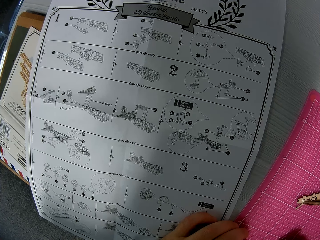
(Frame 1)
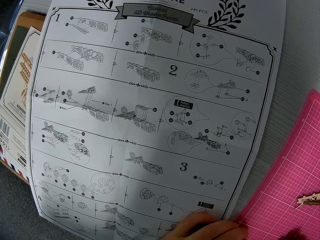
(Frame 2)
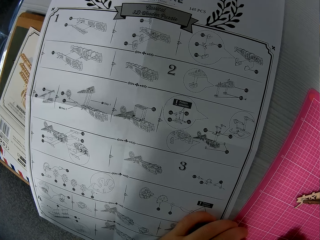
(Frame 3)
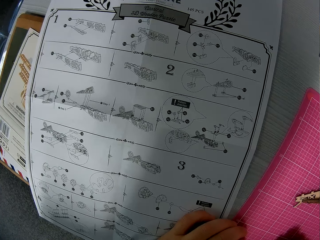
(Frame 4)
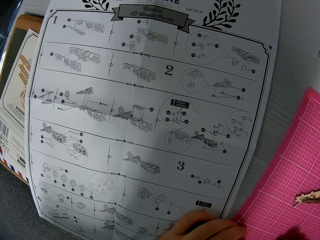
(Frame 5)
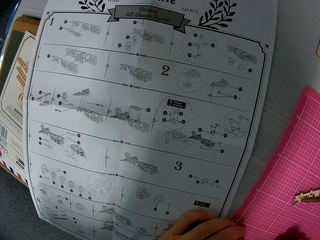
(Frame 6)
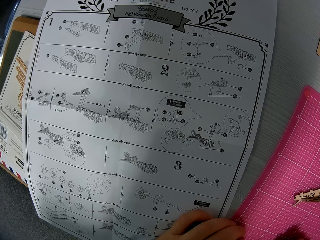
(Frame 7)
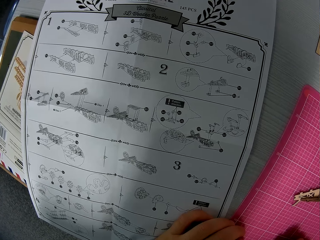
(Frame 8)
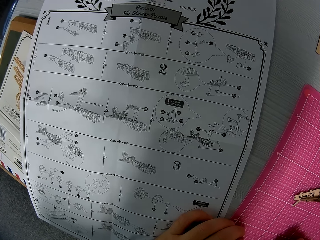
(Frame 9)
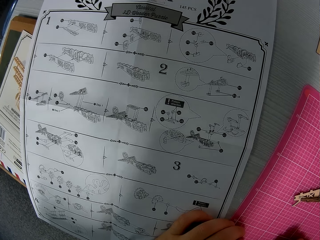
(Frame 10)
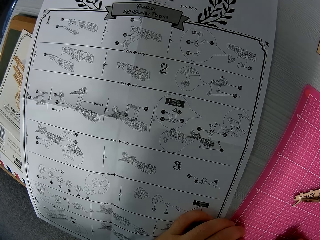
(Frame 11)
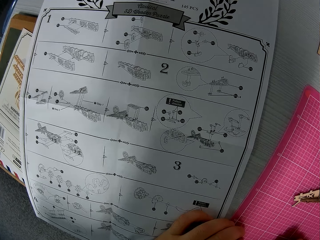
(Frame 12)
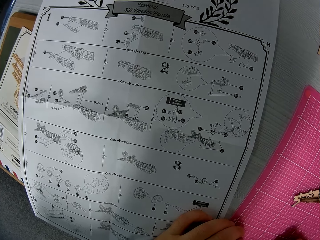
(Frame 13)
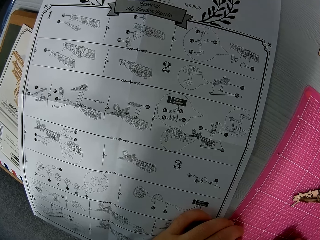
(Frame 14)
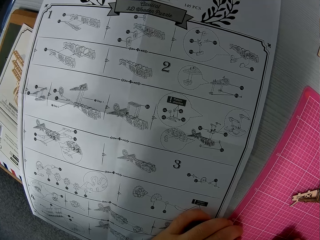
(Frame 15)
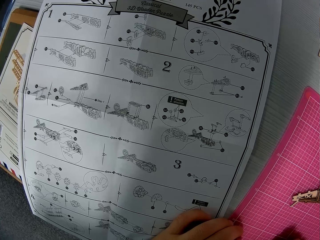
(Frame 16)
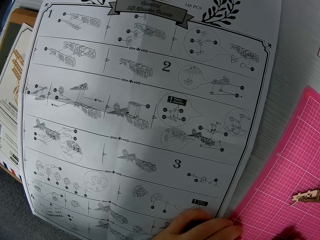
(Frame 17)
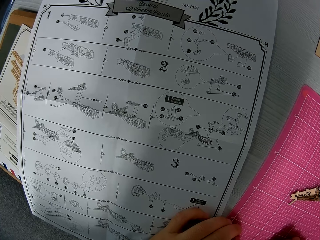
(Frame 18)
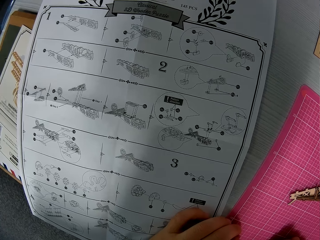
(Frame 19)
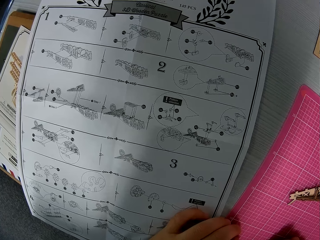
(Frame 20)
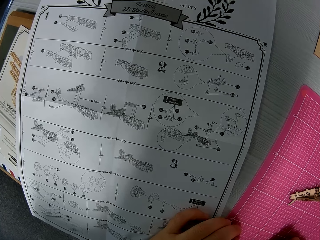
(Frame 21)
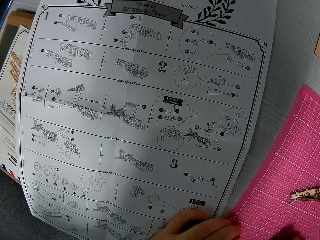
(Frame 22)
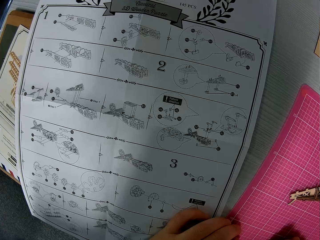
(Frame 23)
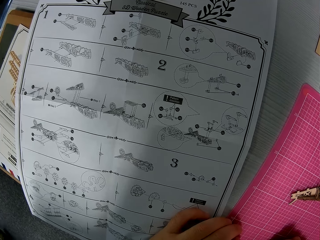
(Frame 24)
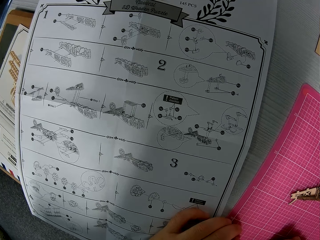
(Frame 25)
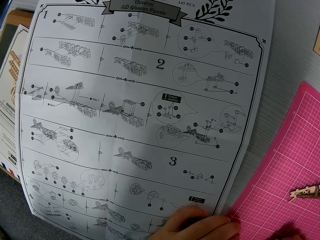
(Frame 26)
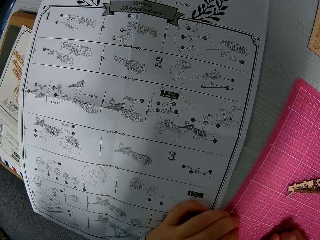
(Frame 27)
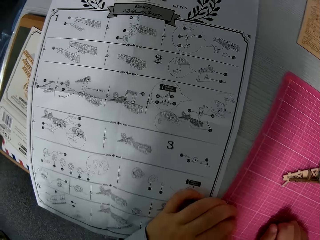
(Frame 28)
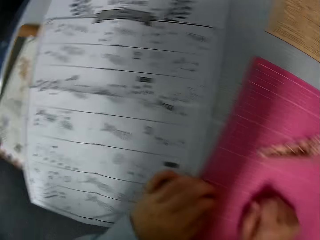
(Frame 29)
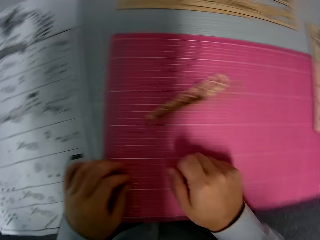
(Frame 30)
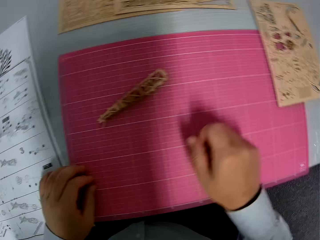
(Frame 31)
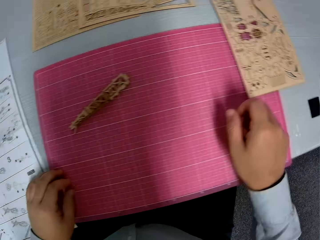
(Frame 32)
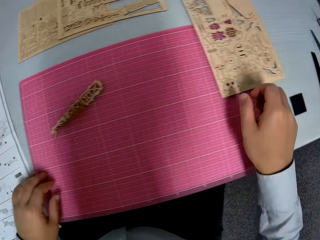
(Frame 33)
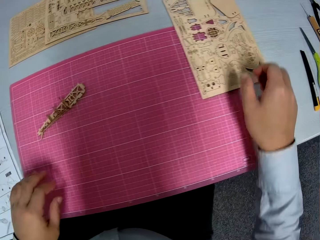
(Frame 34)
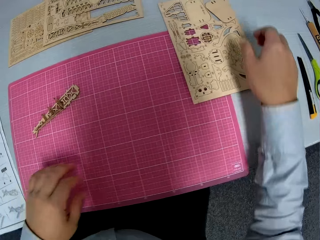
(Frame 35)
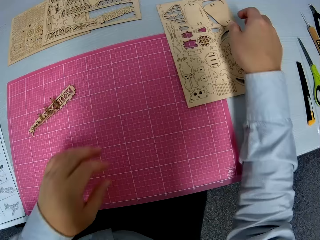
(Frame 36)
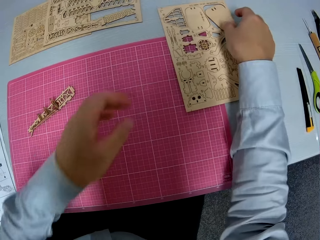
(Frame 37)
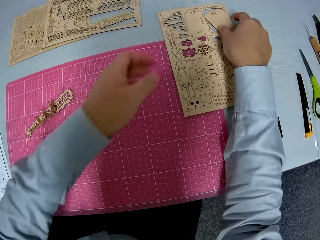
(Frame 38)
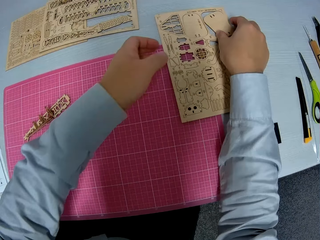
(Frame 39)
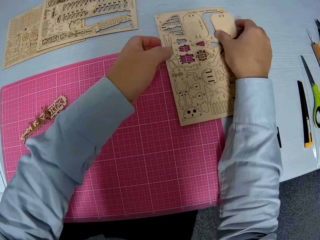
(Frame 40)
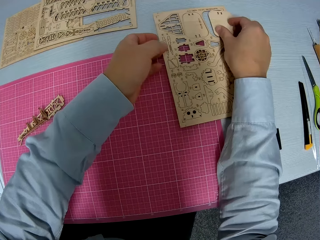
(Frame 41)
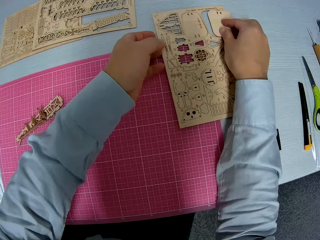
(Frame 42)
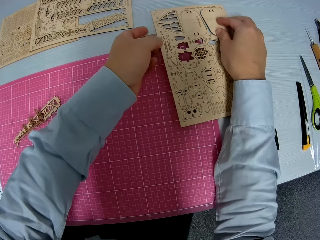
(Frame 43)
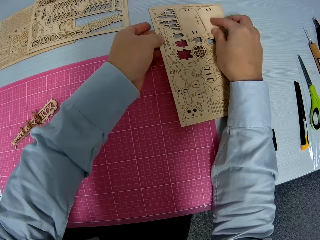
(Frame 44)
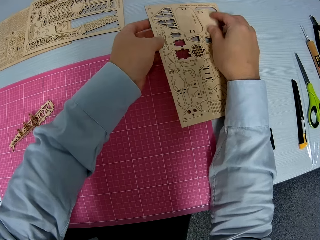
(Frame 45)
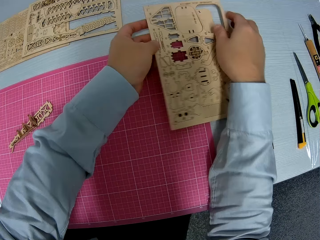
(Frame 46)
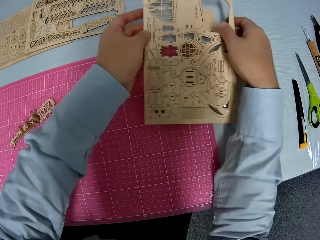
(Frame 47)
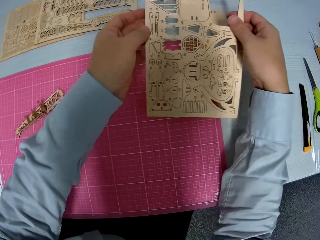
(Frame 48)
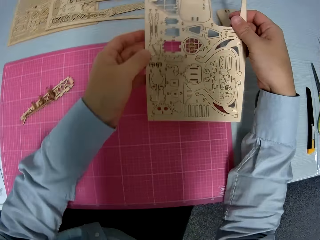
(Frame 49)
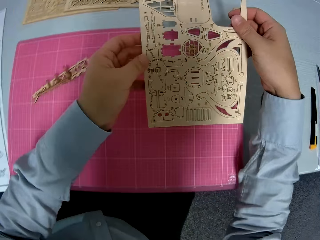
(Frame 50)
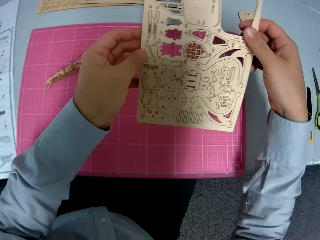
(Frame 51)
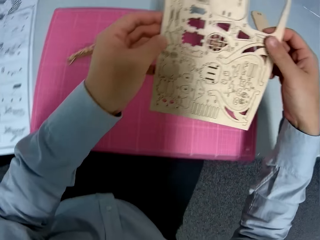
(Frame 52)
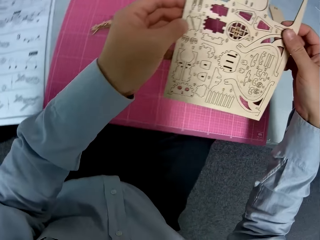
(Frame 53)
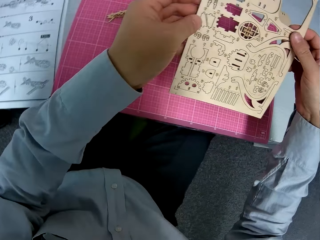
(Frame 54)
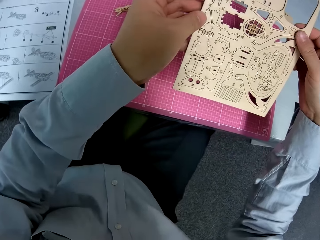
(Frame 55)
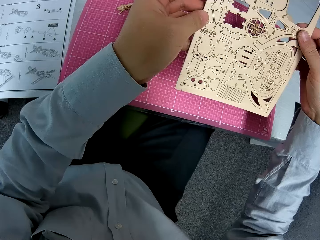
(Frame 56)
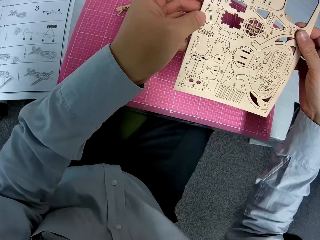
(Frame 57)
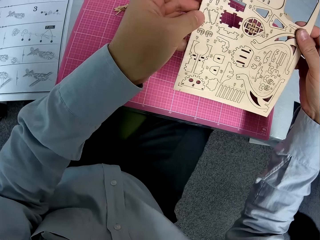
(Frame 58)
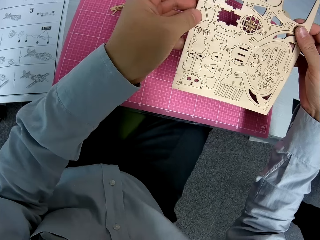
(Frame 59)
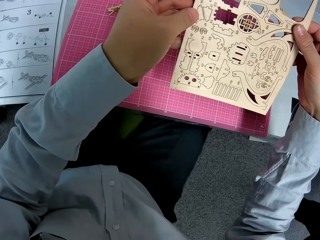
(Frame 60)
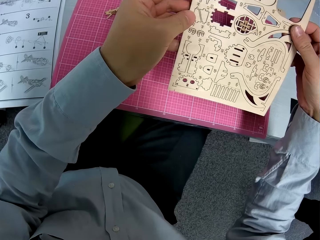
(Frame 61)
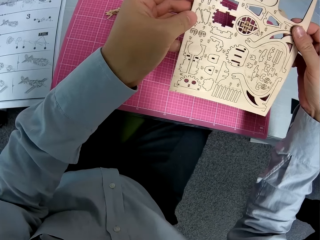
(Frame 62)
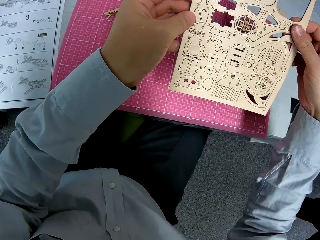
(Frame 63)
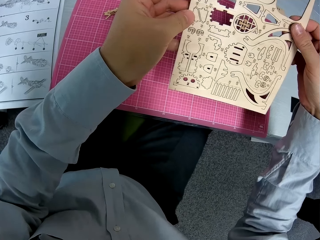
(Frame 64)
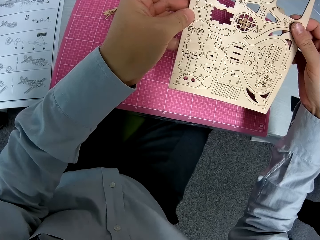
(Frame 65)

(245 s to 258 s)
The camera wearer turns around, stretches their hands, takes the paperwork from the table, and moves a piece of wood on the table. They look at something. A man walks around.

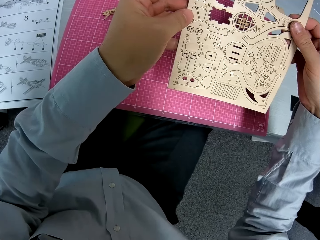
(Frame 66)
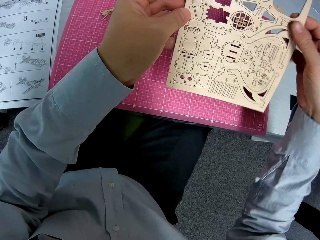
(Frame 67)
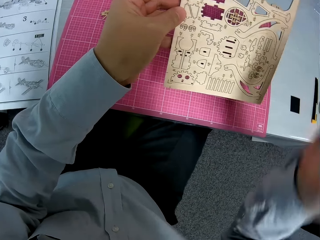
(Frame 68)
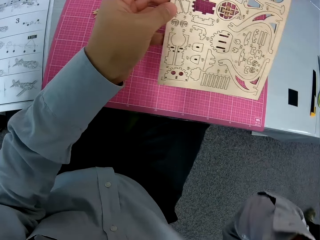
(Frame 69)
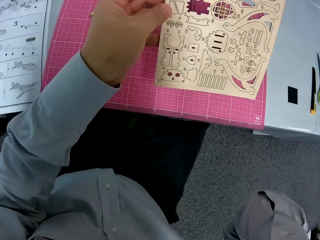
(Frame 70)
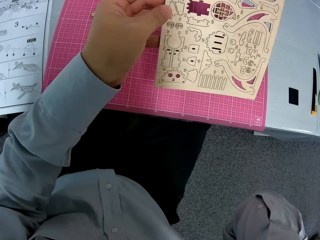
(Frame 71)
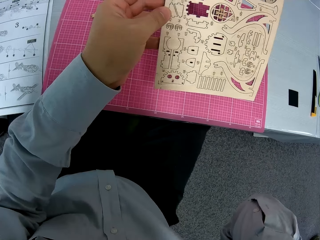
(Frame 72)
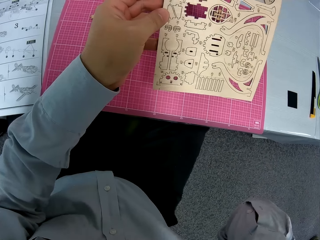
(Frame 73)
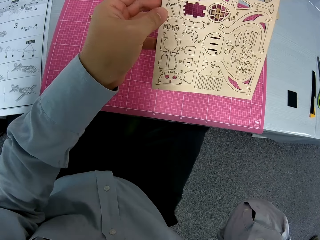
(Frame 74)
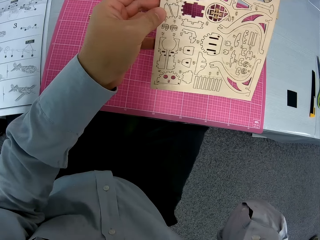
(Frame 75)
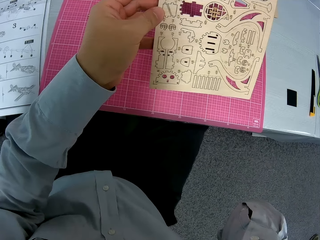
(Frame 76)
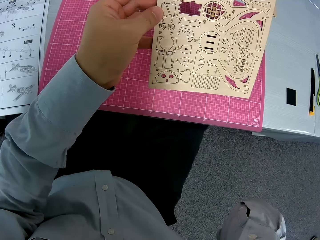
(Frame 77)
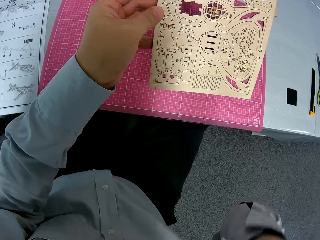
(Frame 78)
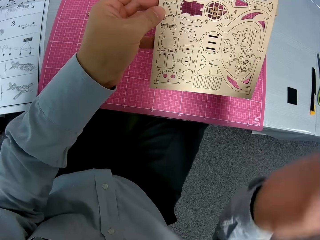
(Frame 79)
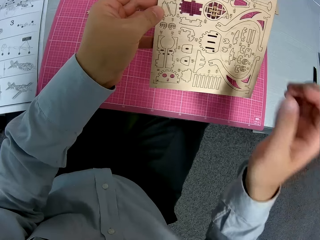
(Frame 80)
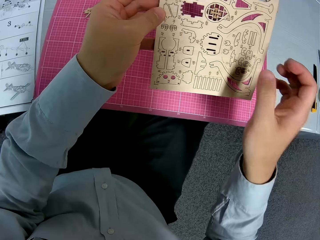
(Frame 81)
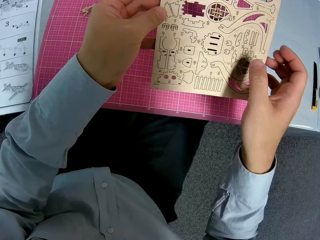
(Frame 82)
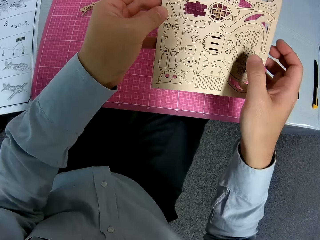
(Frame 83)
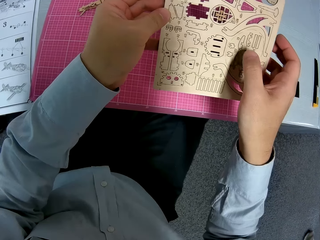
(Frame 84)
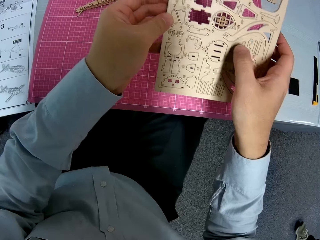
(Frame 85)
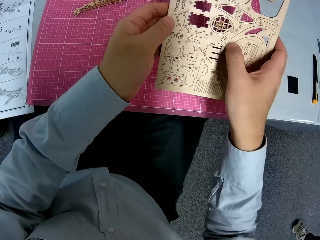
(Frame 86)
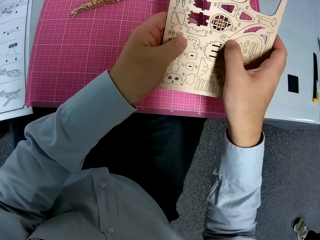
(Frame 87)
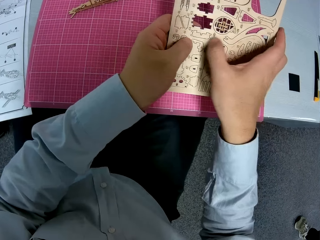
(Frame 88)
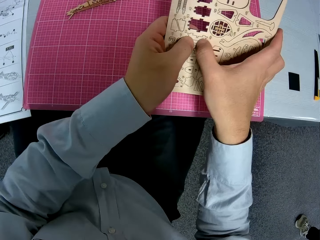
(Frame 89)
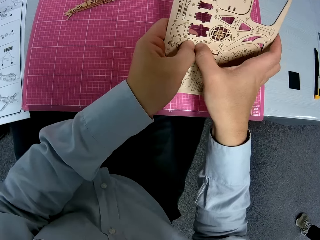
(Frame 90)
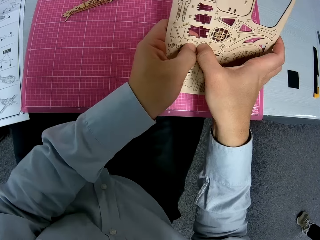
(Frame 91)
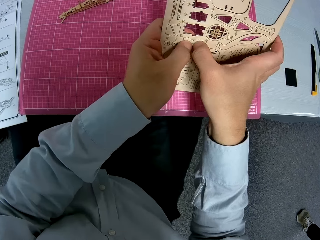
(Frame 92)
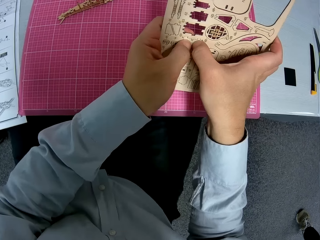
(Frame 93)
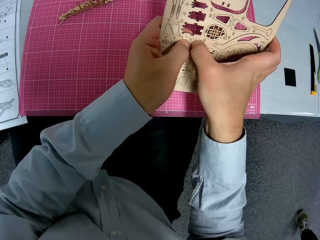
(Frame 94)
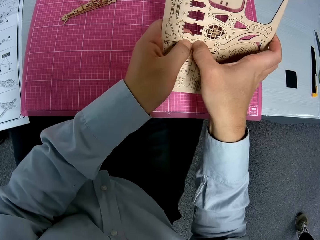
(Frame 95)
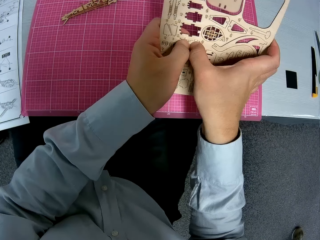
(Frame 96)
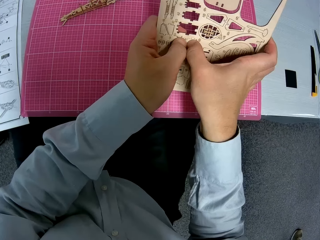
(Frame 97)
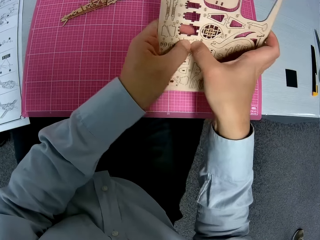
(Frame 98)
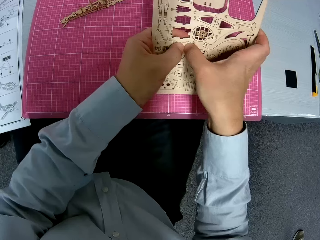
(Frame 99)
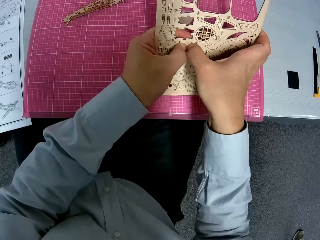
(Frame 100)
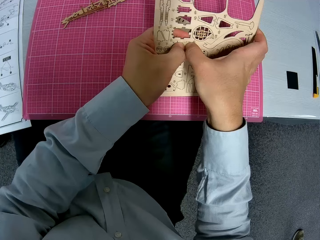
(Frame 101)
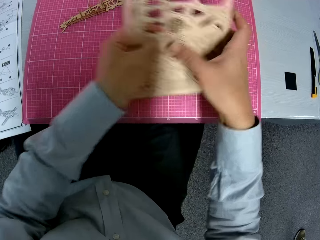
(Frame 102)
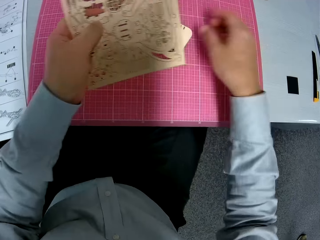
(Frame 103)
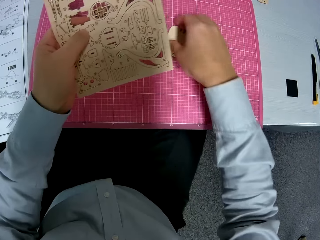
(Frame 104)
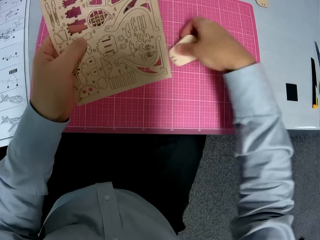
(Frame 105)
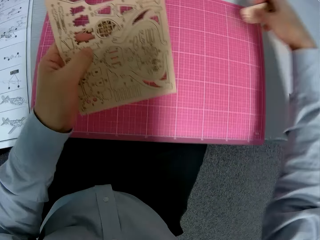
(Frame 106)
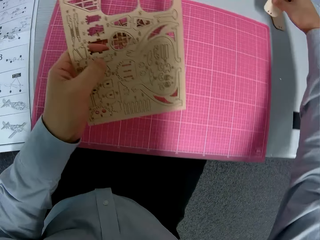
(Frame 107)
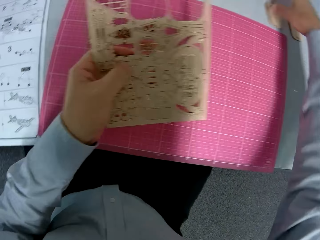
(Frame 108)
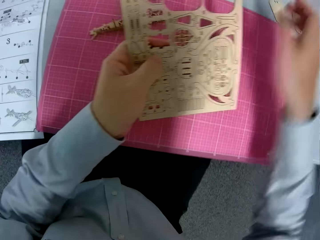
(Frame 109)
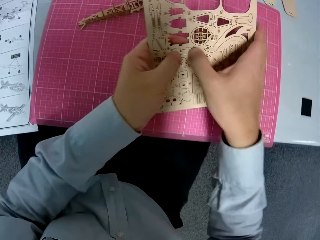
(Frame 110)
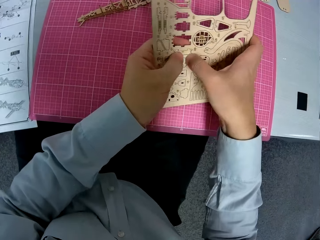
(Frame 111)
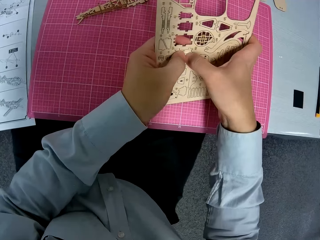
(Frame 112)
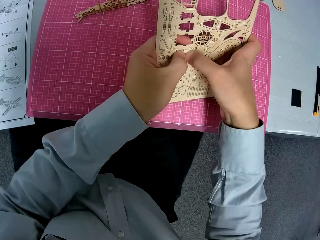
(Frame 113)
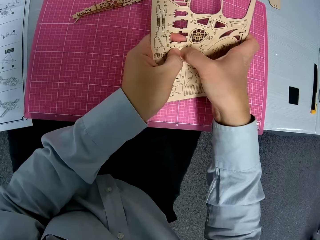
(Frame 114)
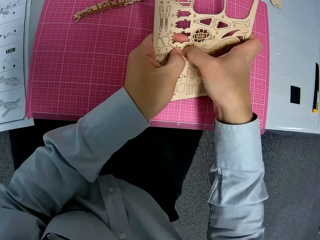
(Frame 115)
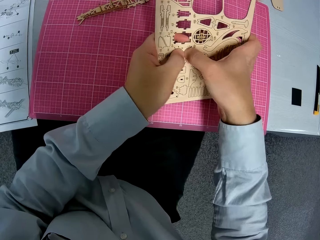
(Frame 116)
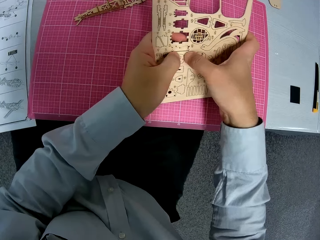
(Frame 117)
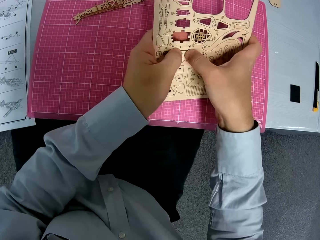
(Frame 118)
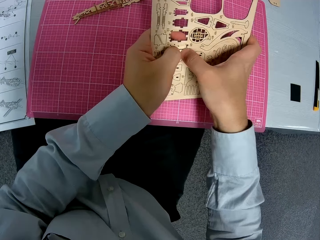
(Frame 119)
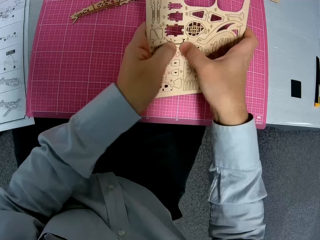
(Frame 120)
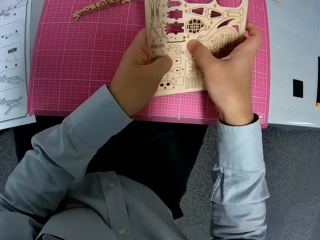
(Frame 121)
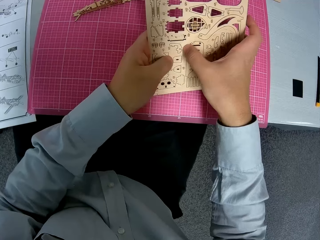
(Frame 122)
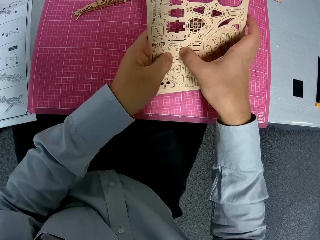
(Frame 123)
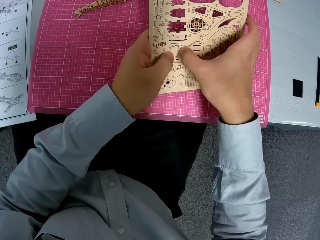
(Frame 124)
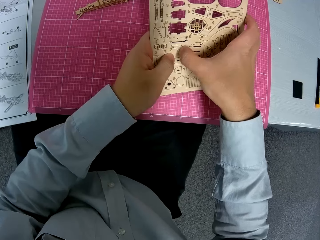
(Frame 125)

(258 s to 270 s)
The camera wearer touches his face. He holds something. A man walks around. The camera wearer removes the pieces from the paperwork and pushes a piece of wood from something. He picks a piece of wood from the cutting mat, moves the piece of paperwork on the table, and puts the piece of wood on the table. The man walks around. The camera wearer pushes a piece of wood from something and removes the pieces from the paperwork.
